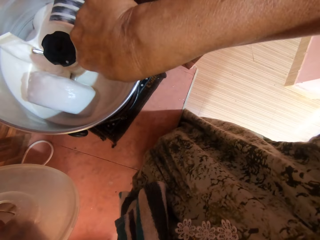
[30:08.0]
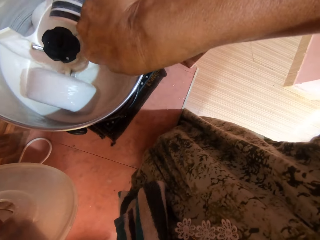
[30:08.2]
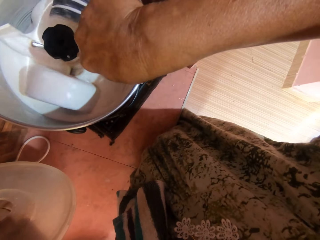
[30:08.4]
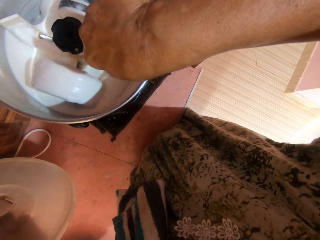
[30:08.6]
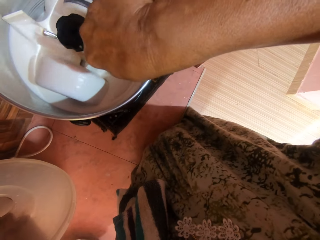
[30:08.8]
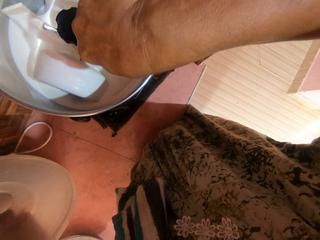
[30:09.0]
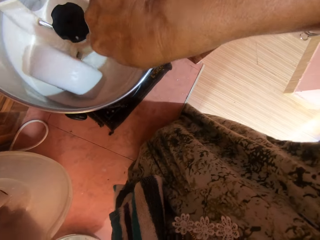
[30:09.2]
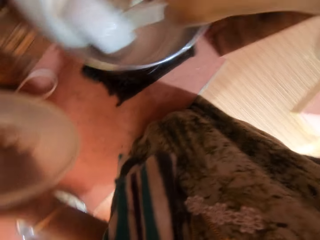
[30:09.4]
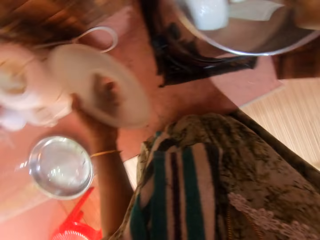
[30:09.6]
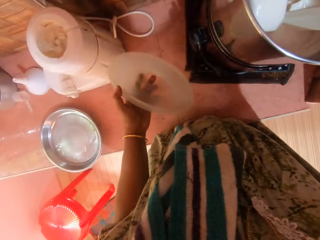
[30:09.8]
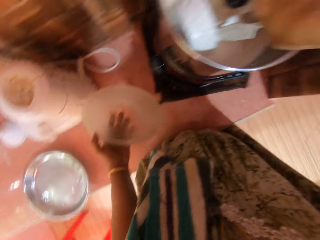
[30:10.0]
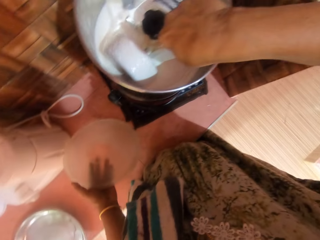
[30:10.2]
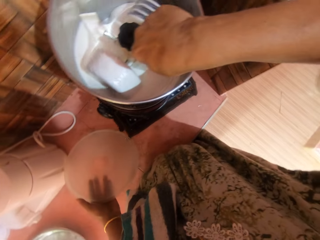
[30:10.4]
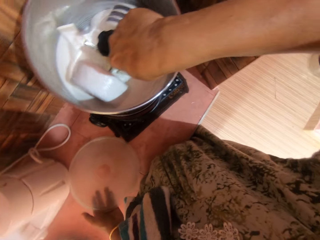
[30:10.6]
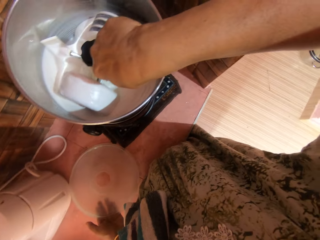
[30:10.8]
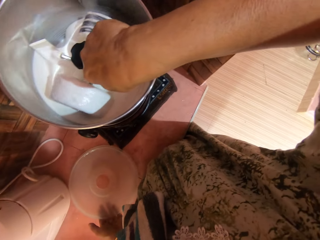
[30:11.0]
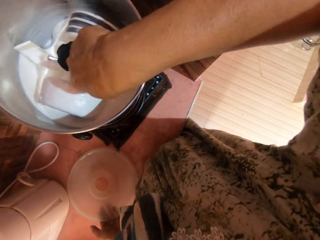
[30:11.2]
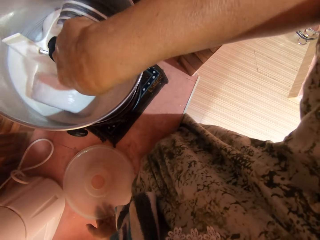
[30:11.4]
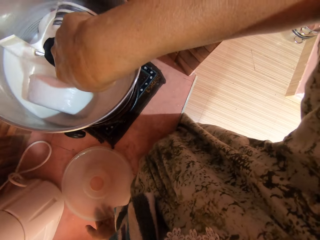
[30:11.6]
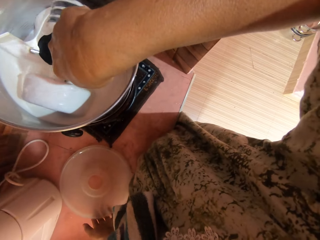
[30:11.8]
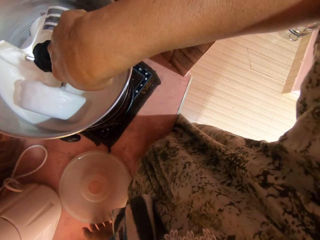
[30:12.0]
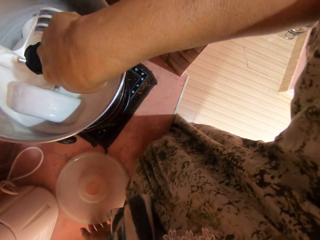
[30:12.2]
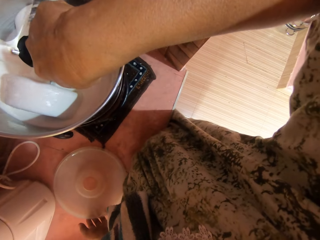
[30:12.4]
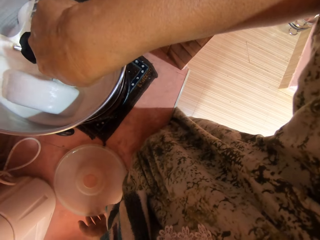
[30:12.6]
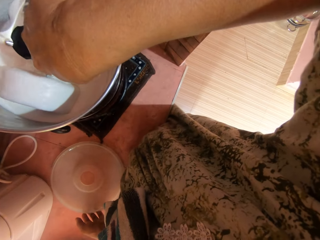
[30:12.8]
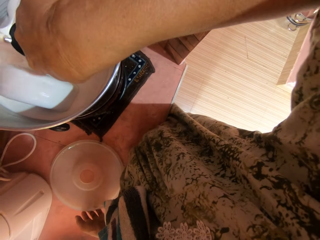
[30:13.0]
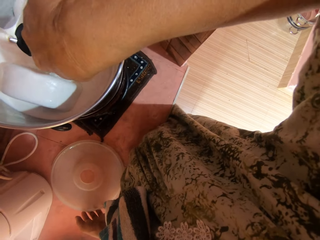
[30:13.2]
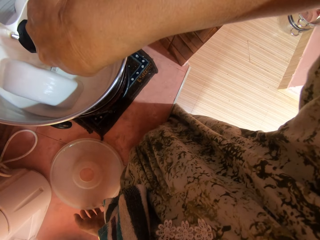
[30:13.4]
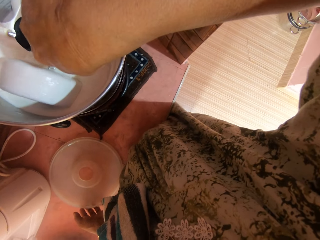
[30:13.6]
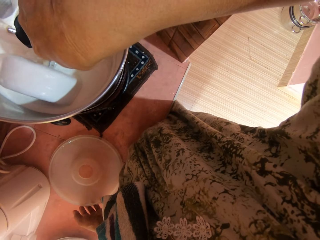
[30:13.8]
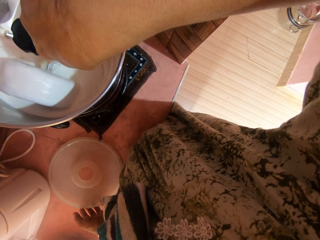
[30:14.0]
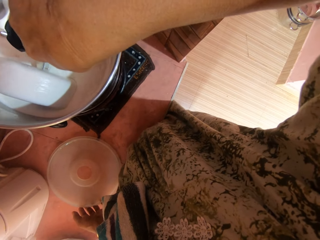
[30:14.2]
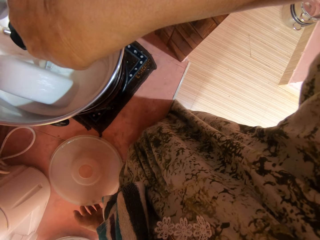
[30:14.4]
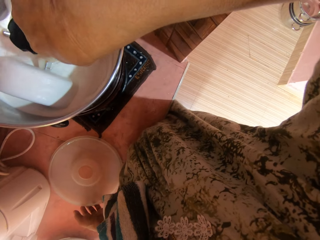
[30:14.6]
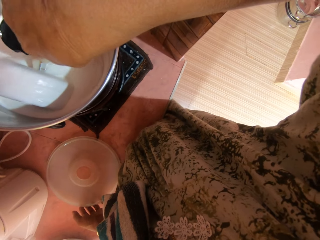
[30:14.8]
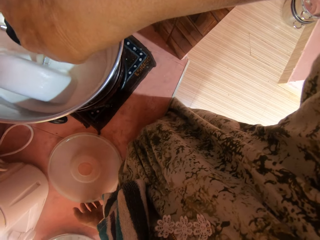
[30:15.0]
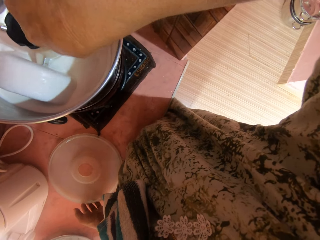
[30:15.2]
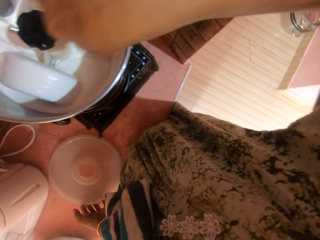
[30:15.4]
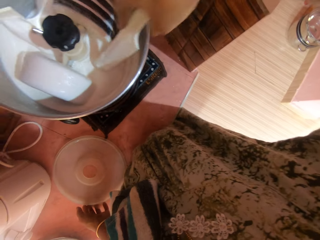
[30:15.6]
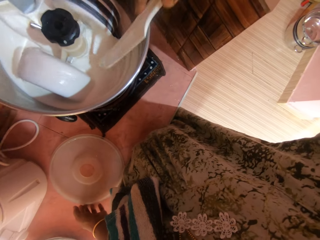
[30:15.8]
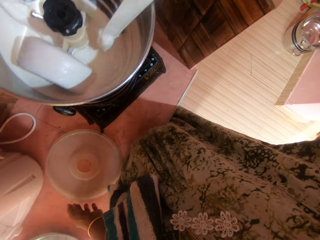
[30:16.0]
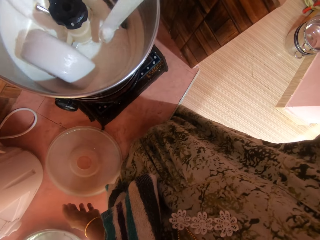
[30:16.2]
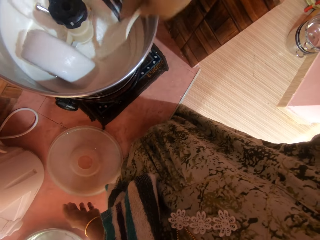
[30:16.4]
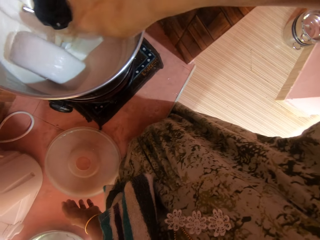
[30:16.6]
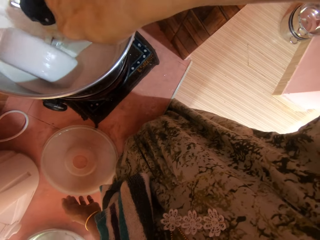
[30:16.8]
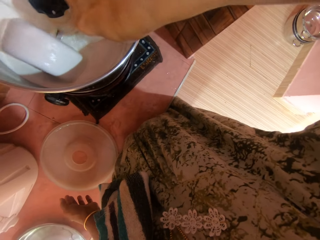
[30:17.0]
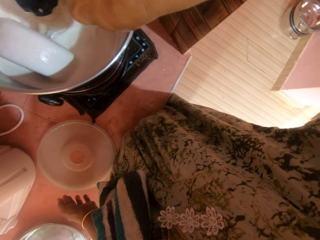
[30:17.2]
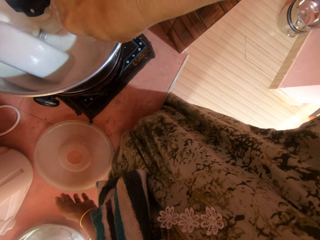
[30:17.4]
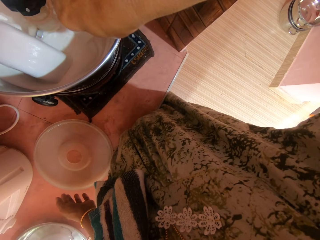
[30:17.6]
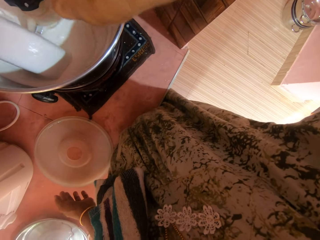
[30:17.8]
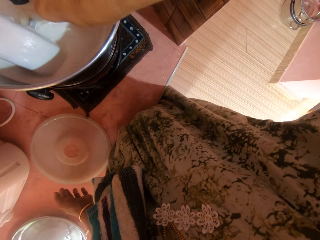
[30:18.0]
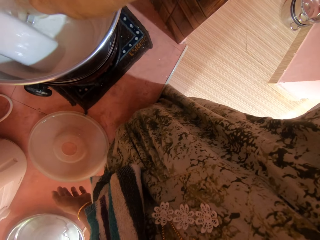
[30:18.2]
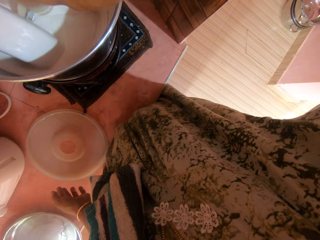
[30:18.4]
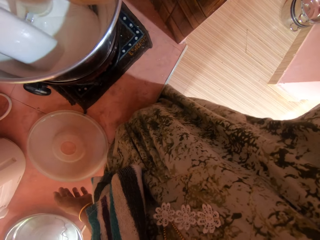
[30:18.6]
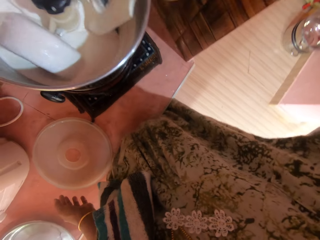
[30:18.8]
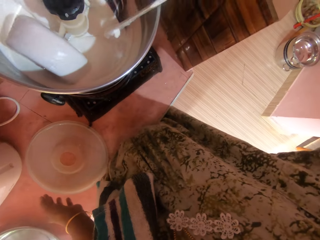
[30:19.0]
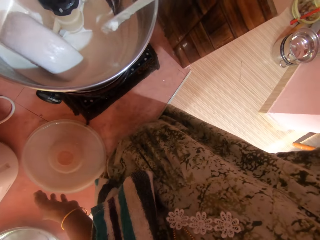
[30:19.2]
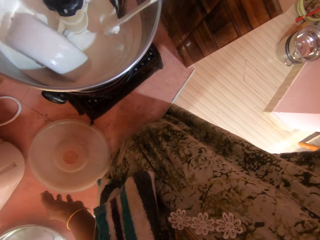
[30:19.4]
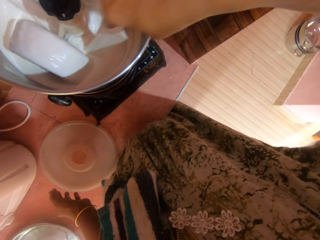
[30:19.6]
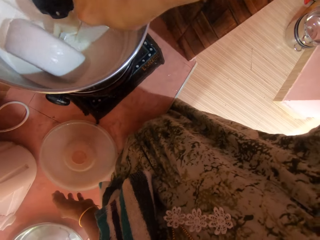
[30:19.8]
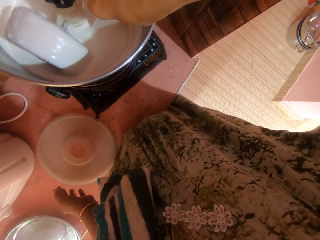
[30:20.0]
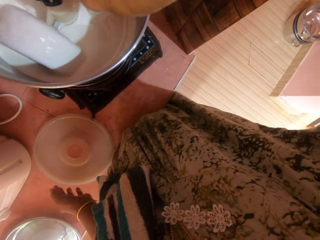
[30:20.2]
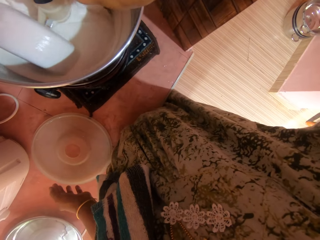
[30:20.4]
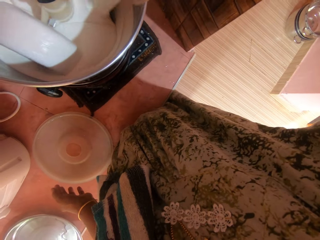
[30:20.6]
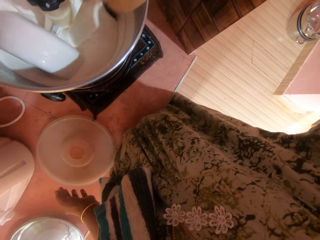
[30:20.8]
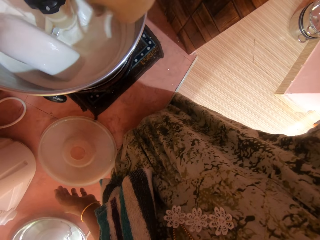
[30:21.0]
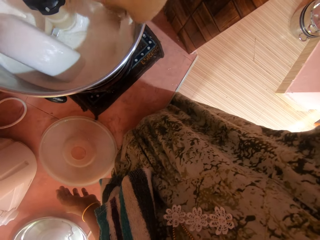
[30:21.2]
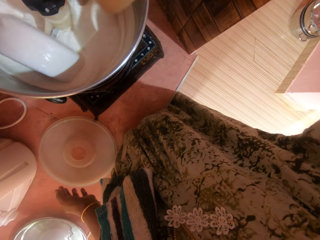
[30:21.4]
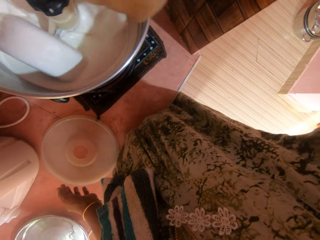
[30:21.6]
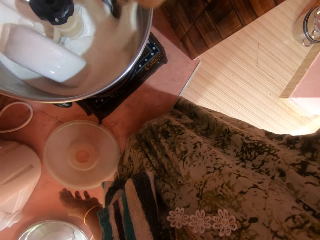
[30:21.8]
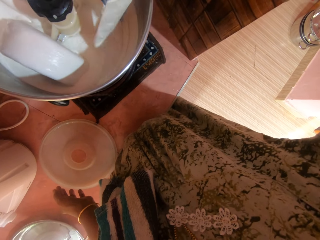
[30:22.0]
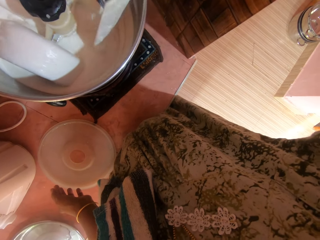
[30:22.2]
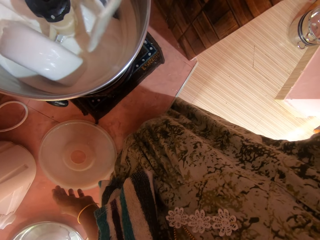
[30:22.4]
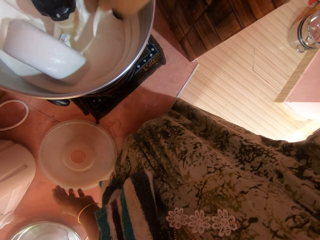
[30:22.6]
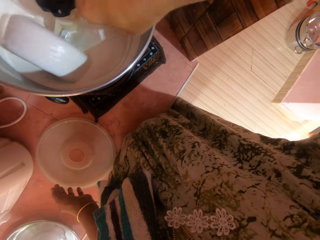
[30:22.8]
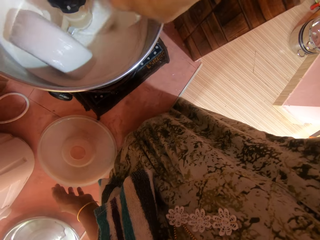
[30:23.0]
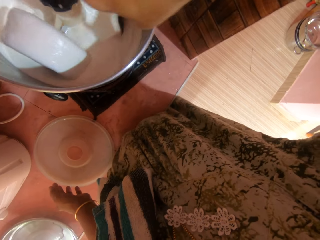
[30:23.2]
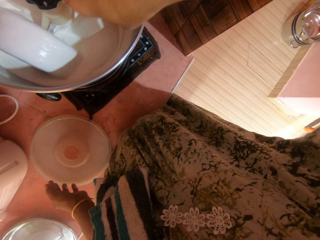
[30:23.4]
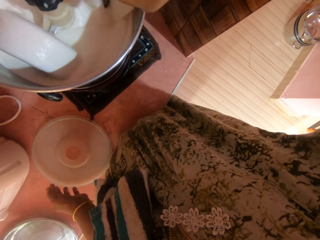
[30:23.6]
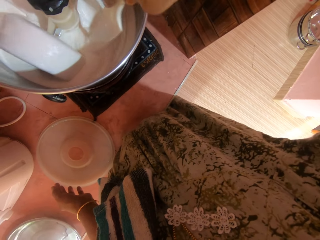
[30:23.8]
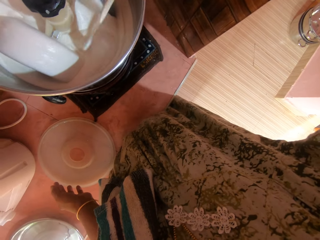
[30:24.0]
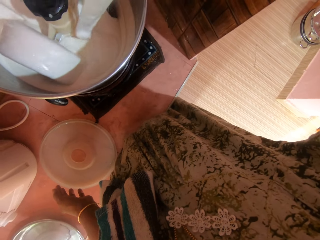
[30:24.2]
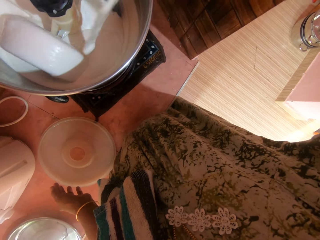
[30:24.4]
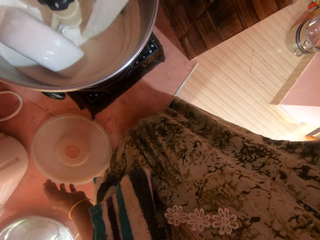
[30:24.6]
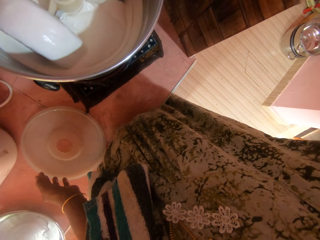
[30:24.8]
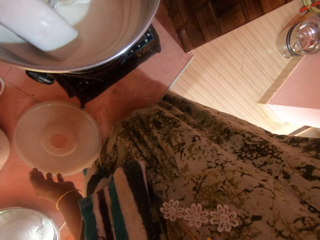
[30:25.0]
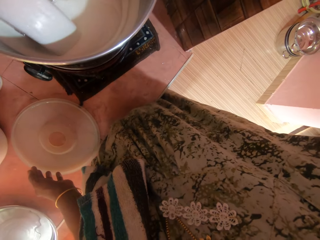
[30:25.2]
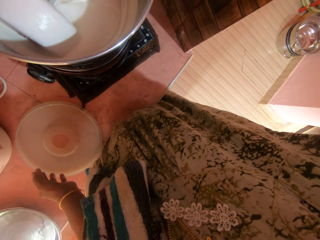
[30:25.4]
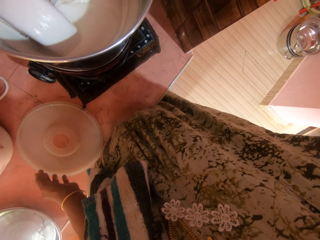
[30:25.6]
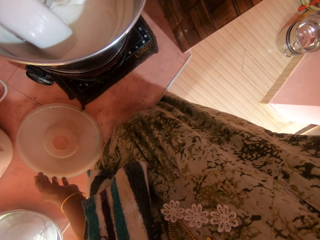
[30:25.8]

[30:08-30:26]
The camera wearer mixes a batter in the blender with the knife. They drop the blender lid on the top of the cabinet. They hold the knife. They mix the mix with the knife.

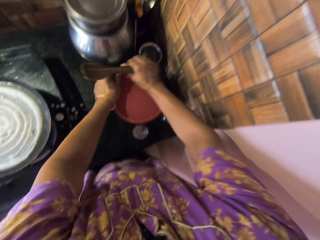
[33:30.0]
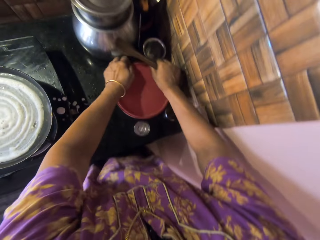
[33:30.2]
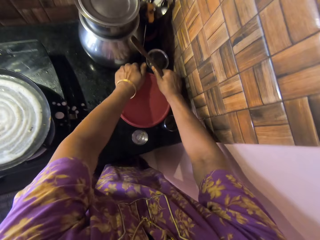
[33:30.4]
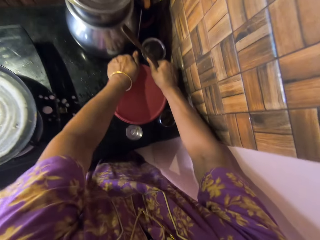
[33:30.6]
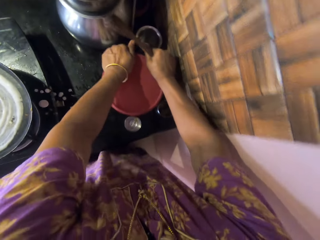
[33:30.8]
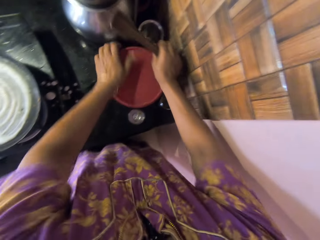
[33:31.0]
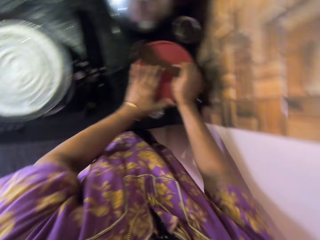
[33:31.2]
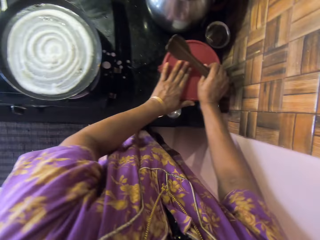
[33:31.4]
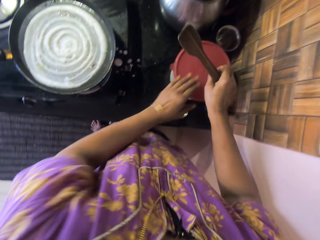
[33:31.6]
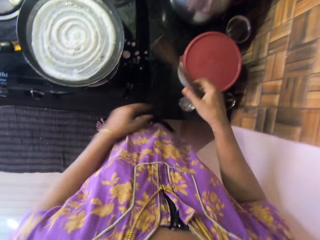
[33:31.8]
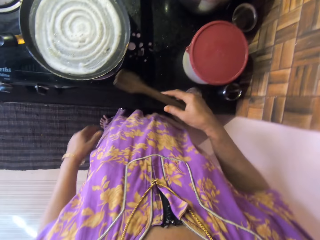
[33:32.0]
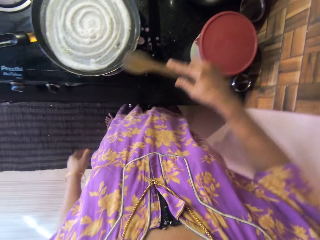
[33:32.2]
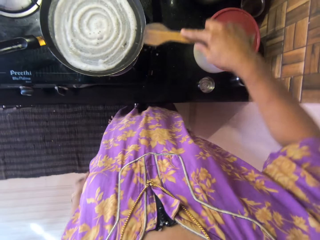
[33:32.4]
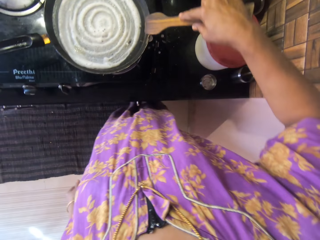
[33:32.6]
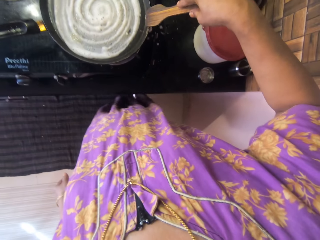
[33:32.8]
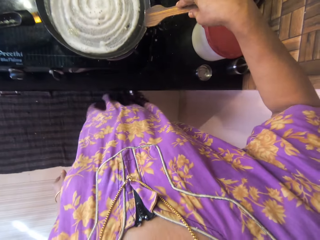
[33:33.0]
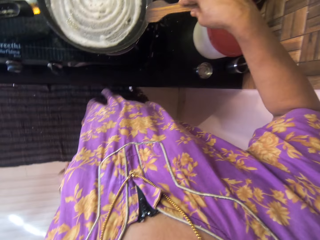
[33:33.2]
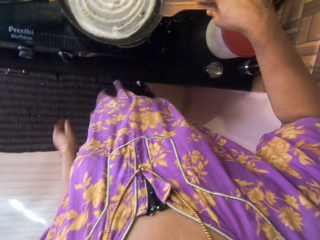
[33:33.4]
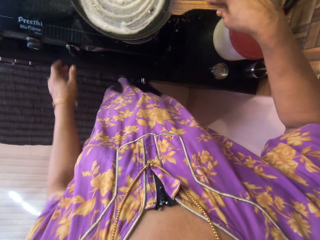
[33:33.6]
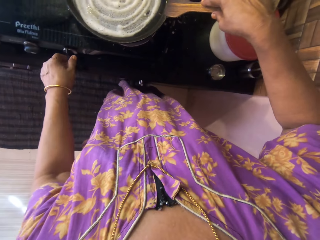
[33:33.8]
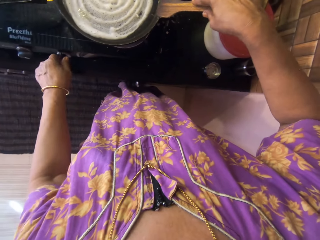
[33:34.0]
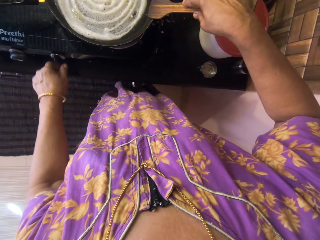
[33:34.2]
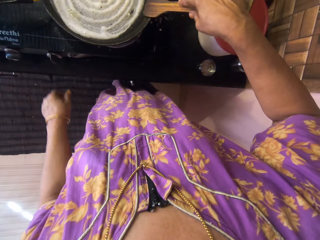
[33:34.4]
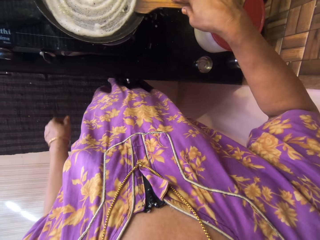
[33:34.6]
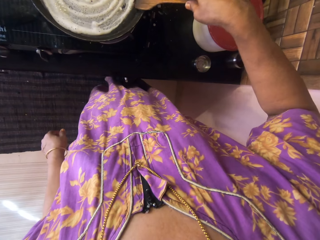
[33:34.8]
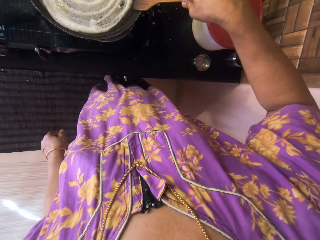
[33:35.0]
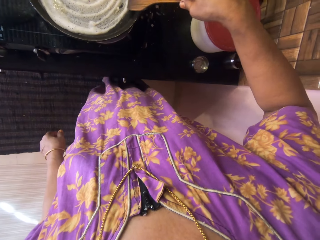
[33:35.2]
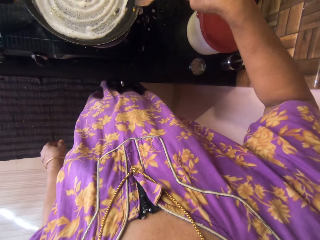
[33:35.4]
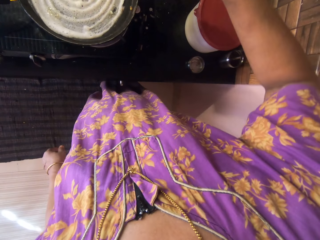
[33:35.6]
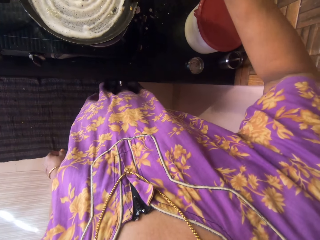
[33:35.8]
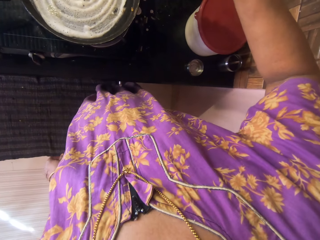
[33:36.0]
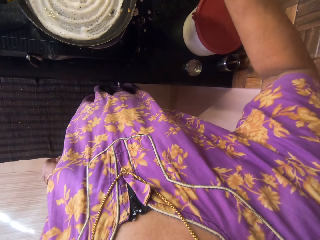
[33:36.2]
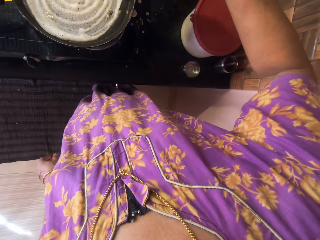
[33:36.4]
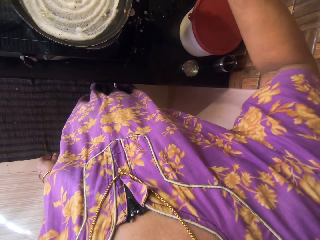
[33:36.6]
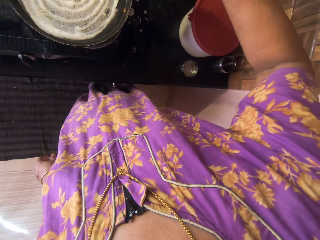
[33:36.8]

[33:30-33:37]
The camera wearer moves the container. She moves the hands. She touches the control of the cooker with her left hand. She adjusts the edges of the pancake with the wooden spatula.
